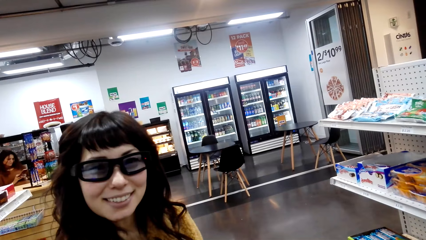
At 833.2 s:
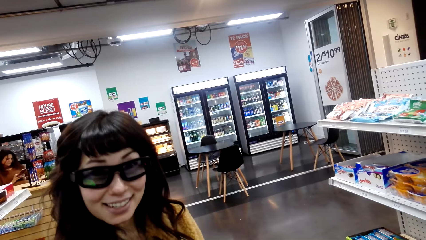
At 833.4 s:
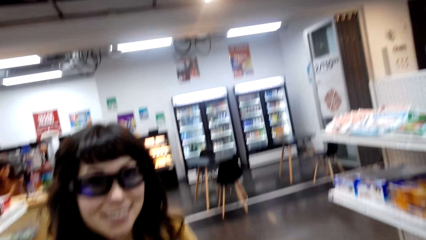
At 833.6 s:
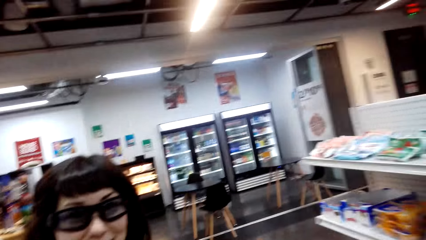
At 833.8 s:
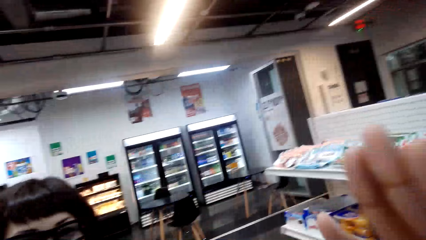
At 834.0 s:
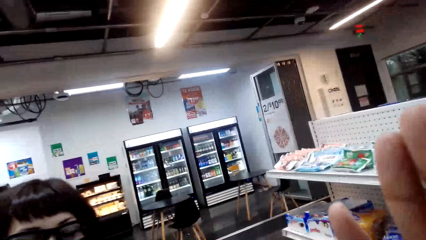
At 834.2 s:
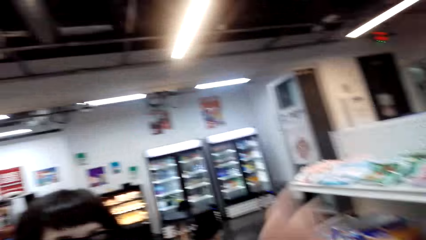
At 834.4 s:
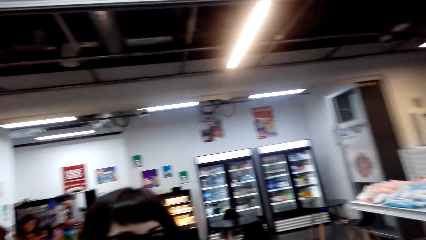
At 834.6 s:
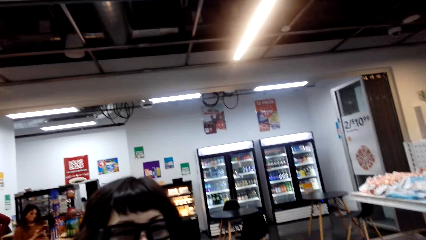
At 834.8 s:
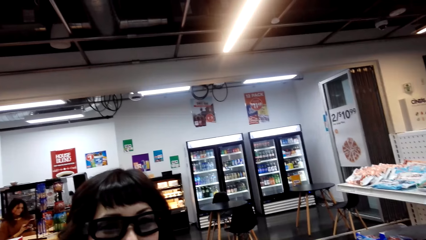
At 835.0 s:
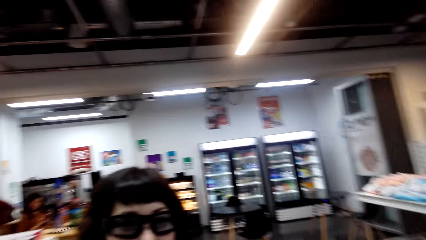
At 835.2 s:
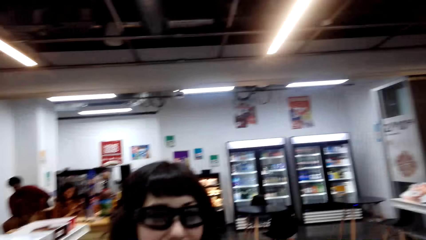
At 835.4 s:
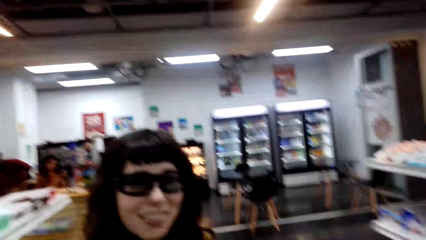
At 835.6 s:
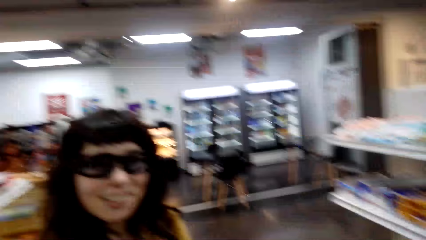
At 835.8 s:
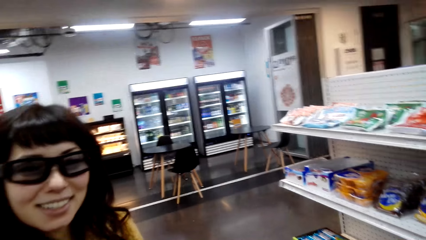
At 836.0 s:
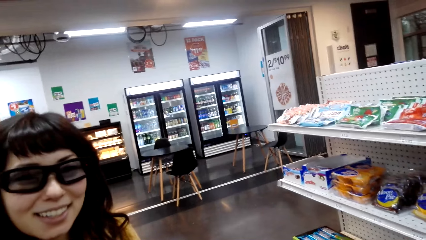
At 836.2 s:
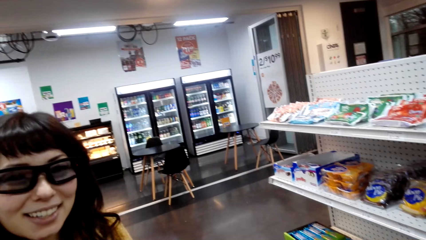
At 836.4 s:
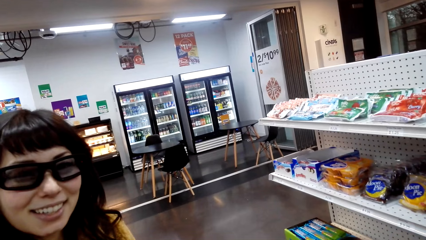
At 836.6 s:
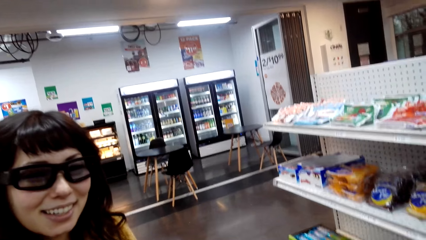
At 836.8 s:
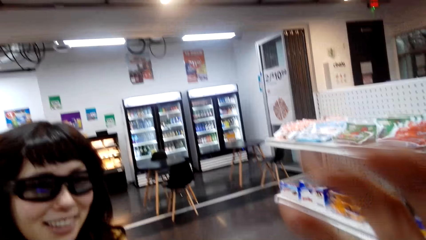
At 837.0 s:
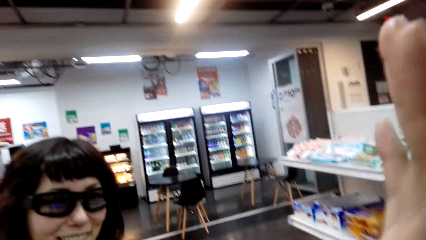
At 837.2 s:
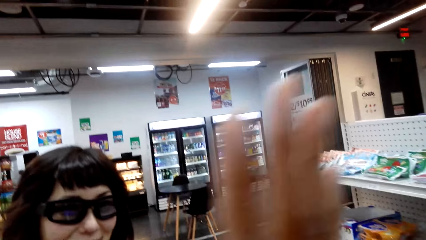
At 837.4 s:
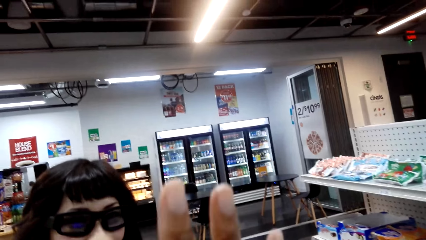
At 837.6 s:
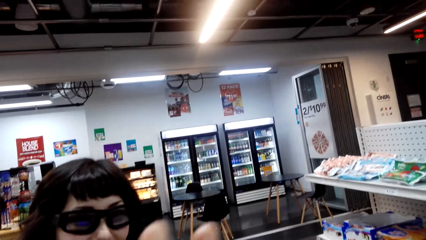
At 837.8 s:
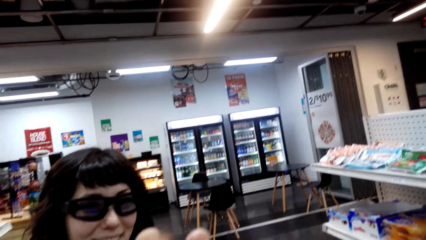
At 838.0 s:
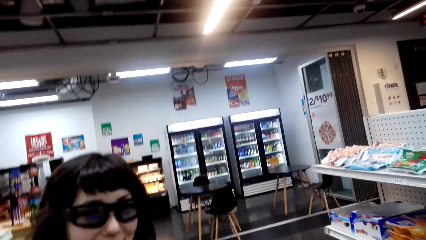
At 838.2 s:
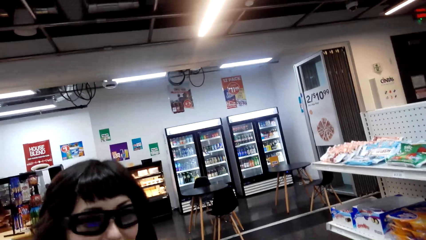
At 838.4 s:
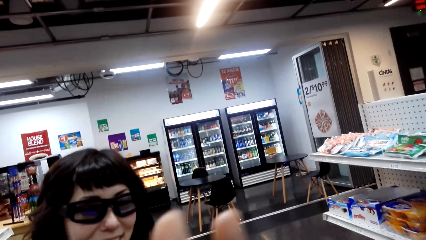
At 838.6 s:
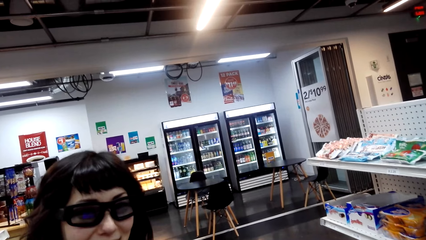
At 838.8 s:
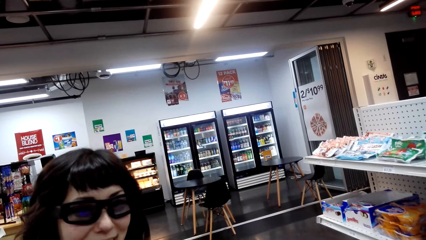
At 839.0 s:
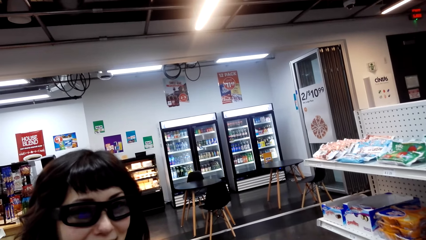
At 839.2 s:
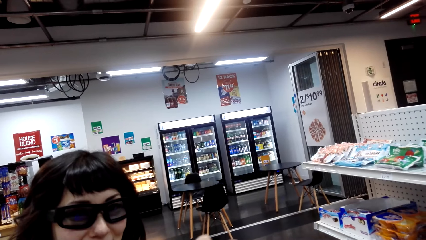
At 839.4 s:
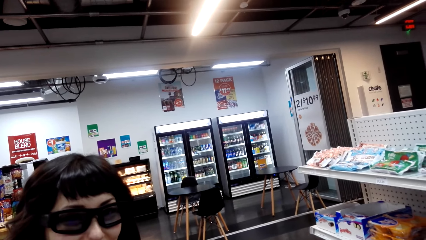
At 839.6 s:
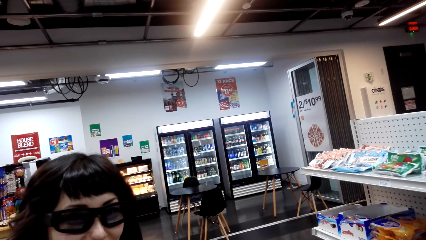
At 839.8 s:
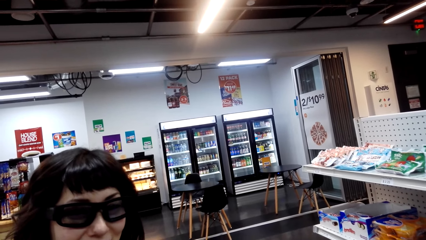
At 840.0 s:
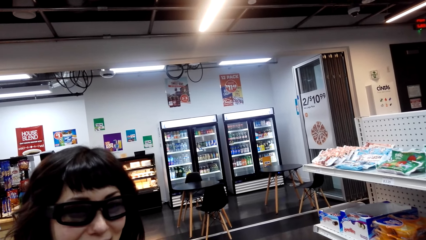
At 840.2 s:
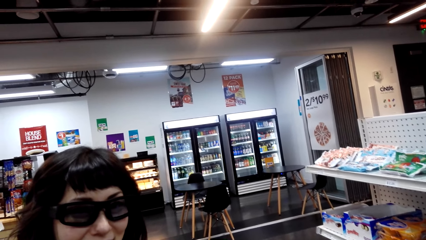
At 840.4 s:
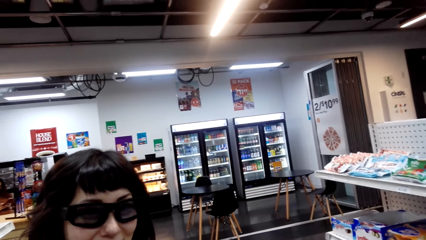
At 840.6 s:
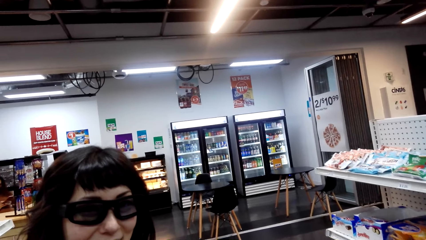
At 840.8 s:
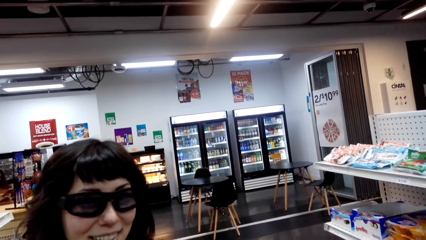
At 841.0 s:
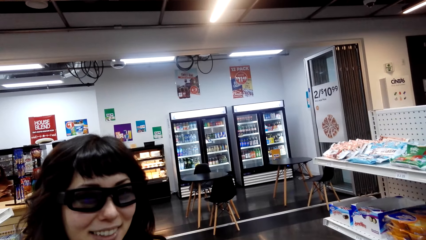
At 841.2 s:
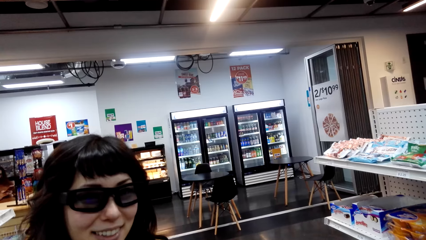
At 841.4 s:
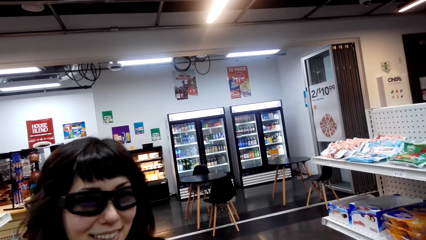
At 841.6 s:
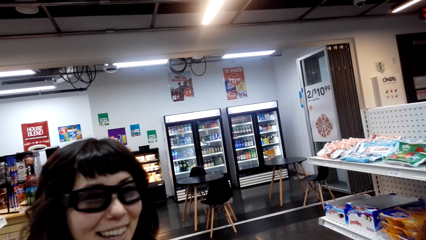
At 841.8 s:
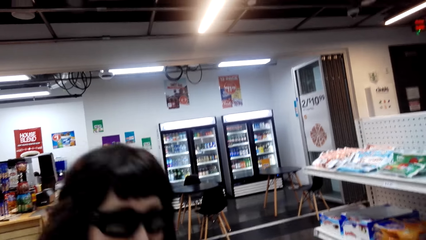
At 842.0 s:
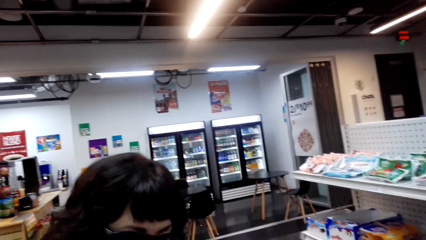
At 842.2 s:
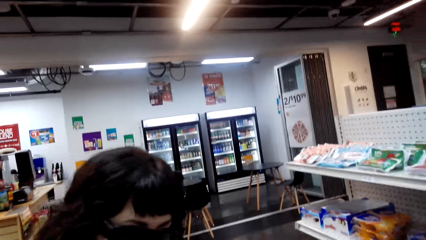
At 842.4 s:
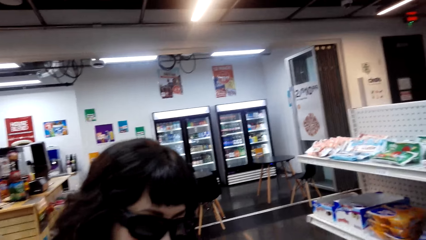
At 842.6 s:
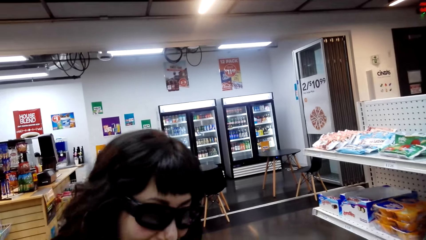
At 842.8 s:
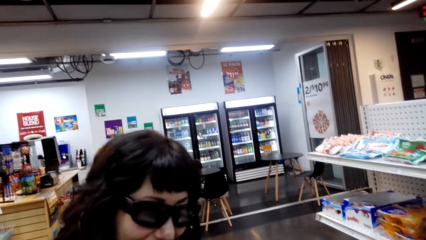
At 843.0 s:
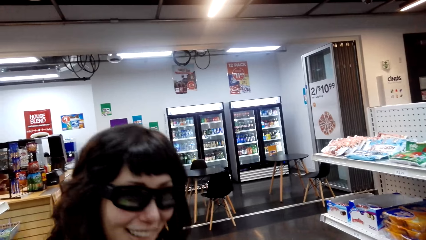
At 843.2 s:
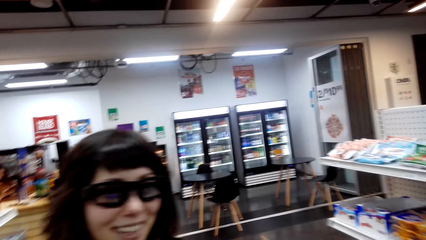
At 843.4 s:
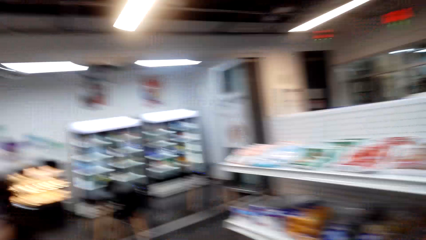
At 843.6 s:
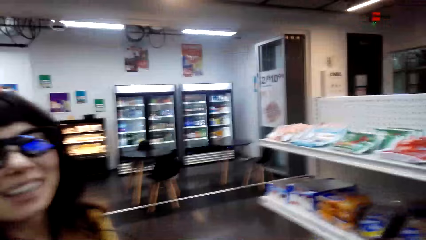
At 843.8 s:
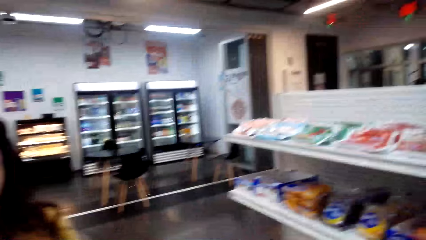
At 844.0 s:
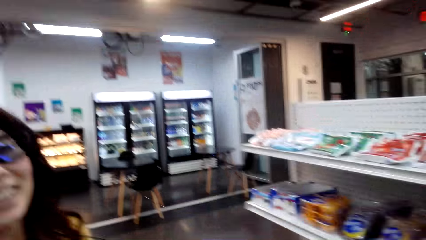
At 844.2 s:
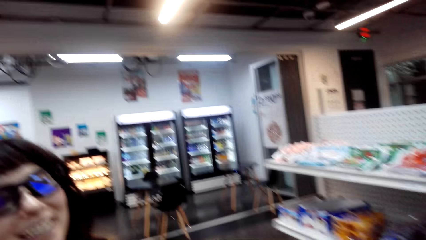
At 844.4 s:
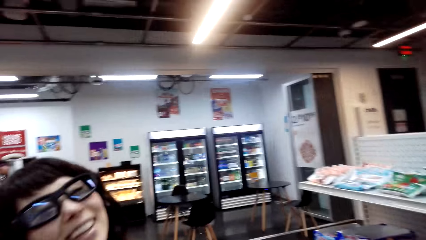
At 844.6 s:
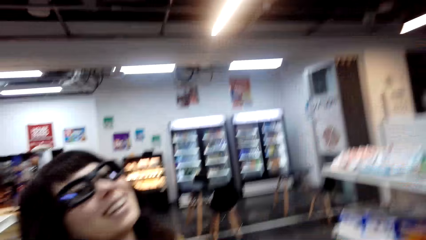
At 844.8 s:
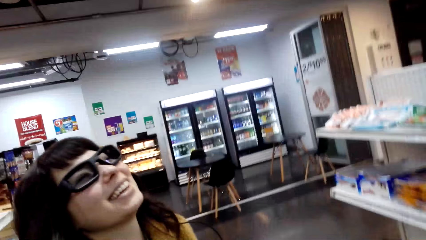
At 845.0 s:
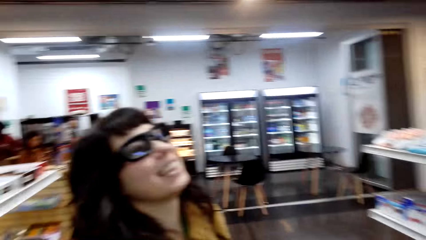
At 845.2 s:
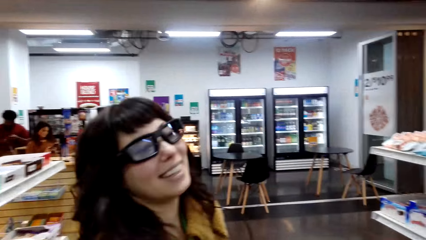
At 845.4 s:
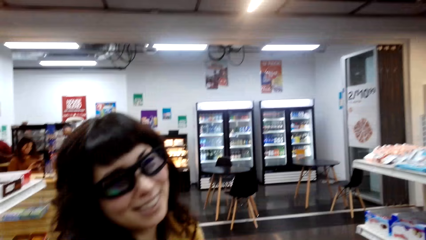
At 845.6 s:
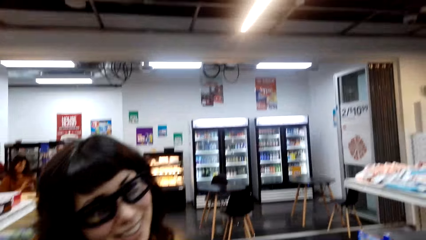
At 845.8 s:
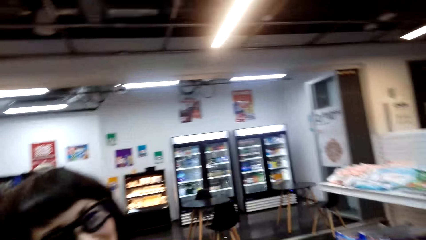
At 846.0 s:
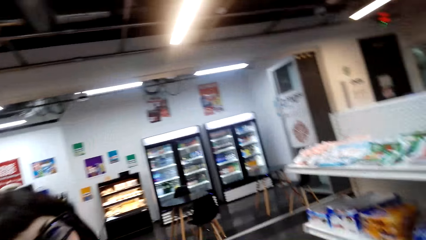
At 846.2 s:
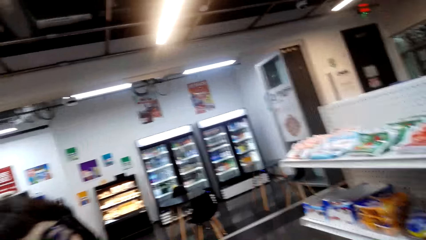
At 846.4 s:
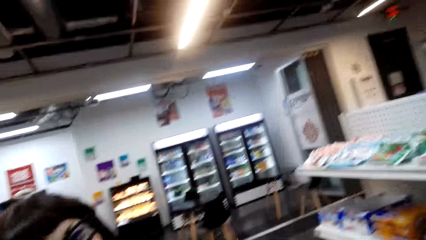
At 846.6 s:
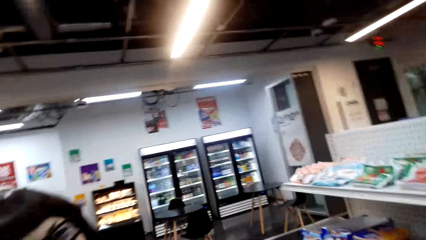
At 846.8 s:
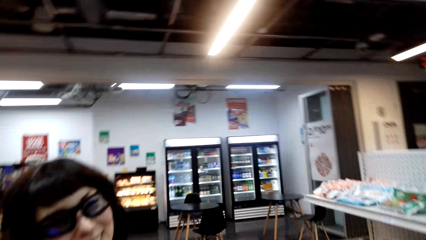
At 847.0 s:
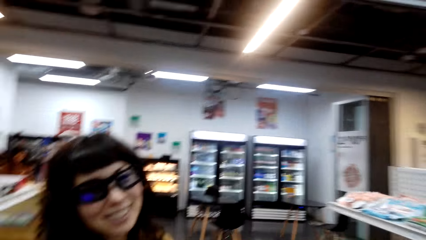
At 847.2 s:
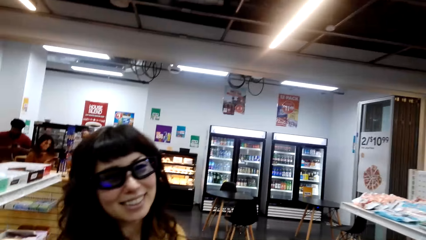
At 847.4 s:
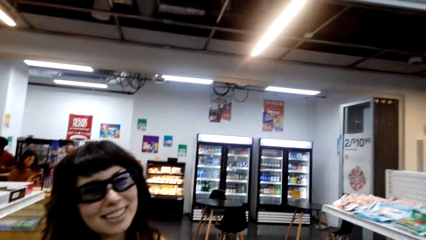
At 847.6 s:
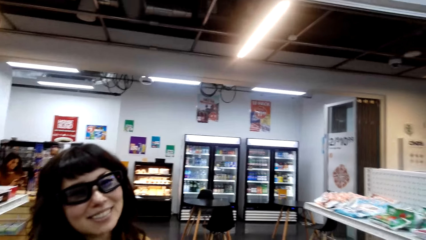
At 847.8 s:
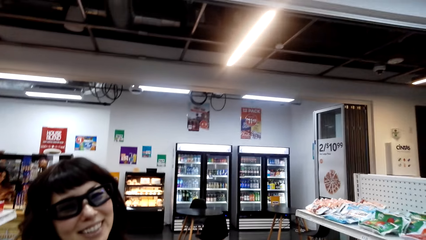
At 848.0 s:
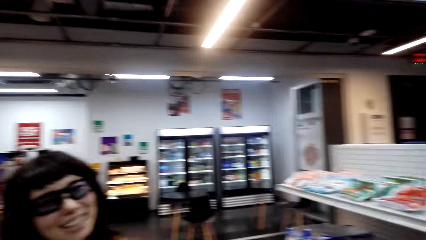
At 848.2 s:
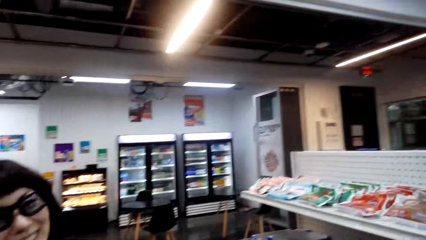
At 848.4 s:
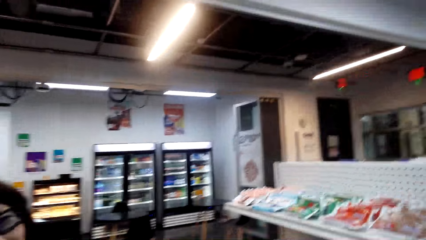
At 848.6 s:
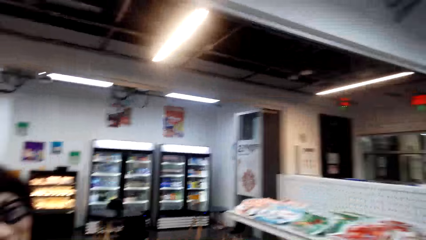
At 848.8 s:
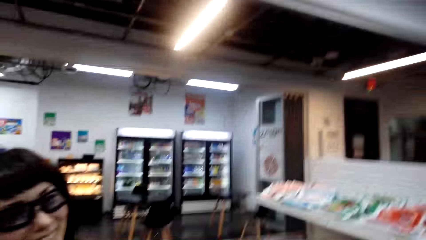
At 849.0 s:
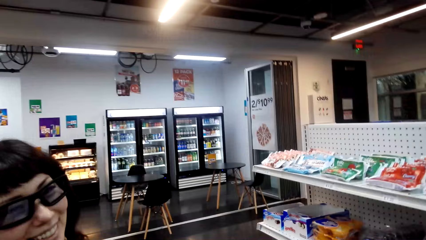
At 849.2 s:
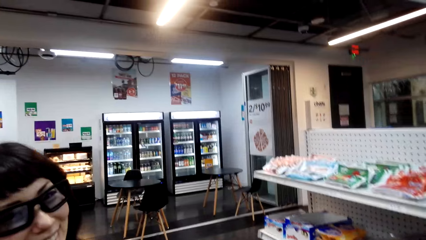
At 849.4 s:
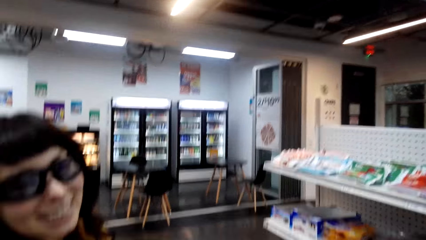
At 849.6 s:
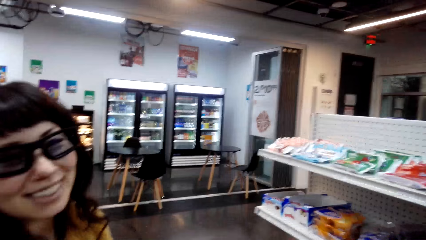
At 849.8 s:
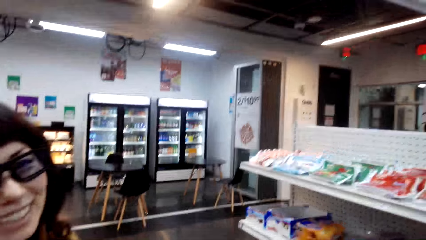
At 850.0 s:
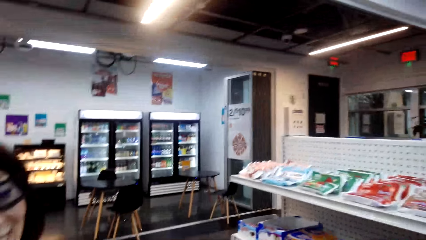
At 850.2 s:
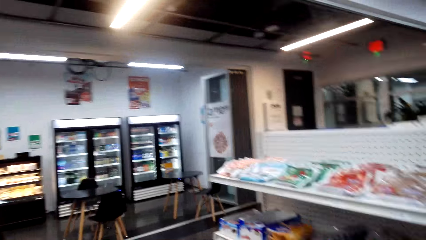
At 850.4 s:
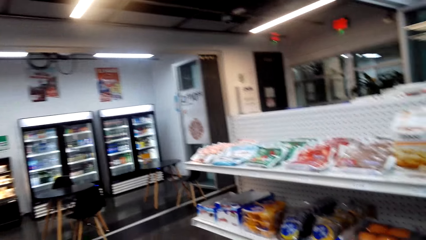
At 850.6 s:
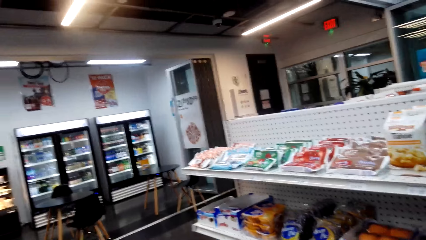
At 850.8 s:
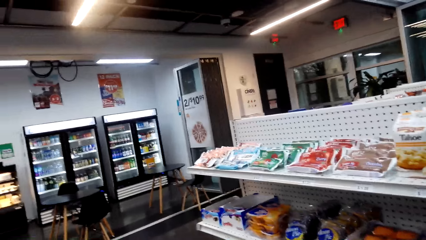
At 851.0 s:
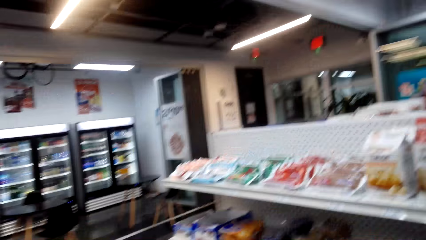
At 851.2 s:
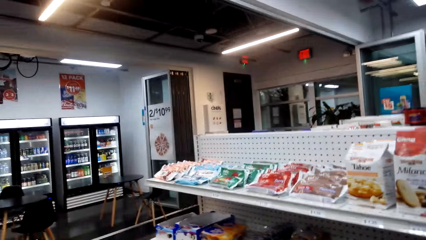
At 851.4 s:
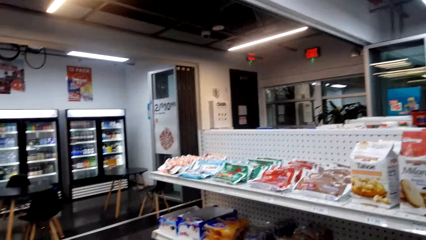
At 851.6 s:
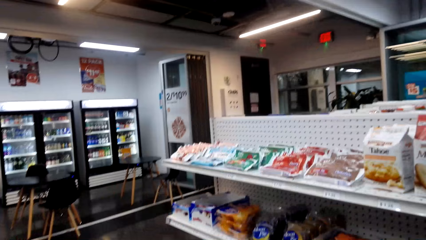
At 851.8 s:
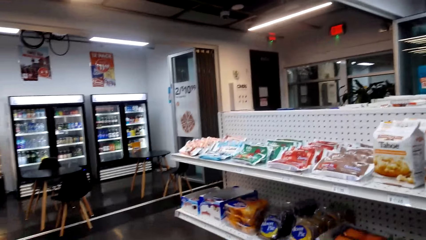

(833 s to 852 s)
A person laughs. The camera wearer talks with the person.
